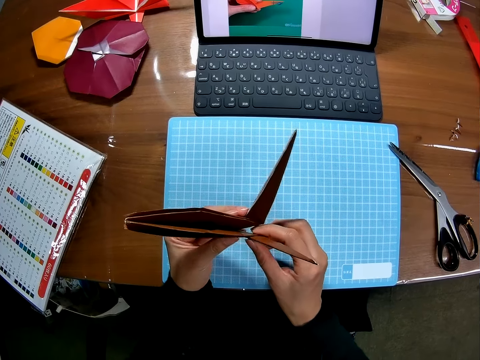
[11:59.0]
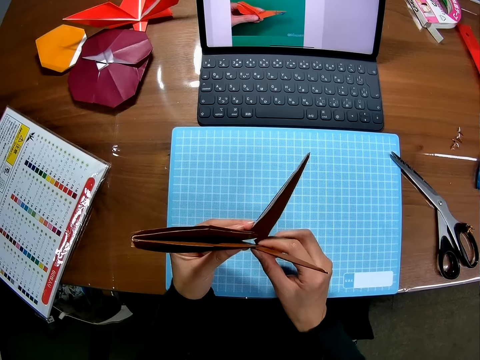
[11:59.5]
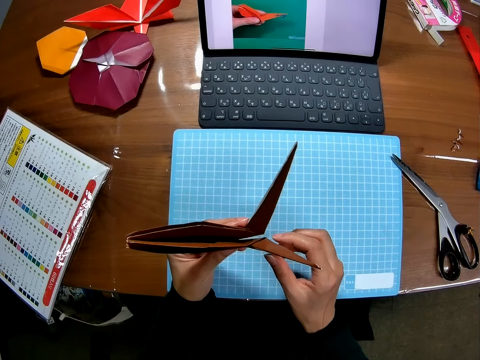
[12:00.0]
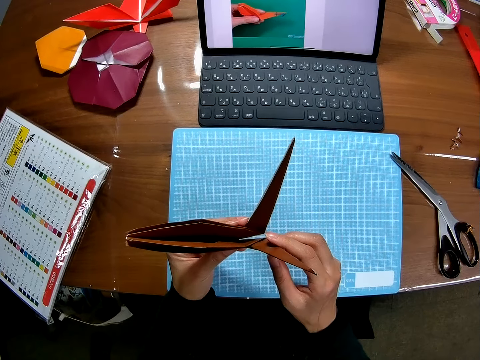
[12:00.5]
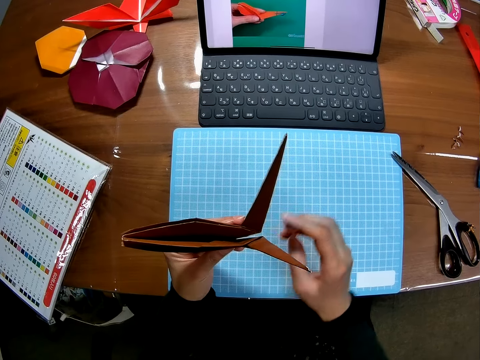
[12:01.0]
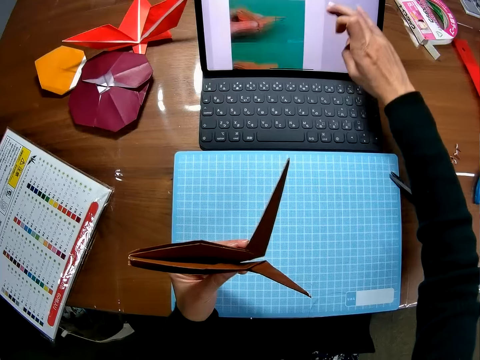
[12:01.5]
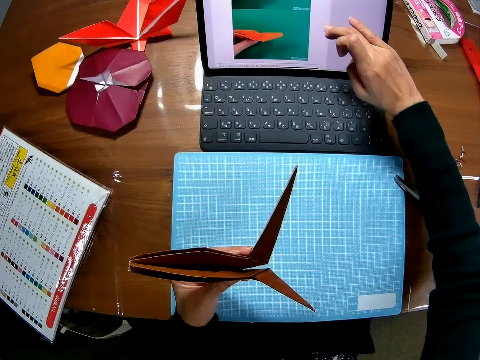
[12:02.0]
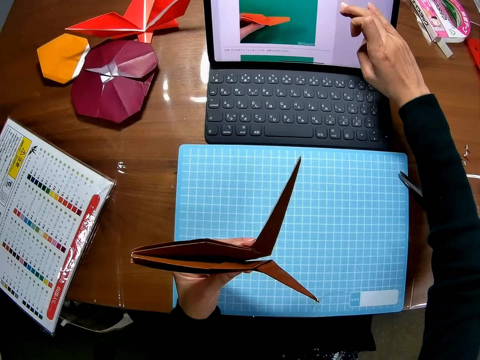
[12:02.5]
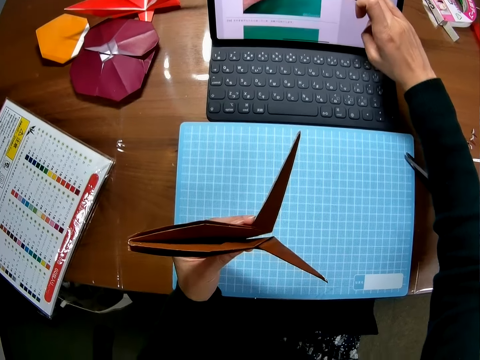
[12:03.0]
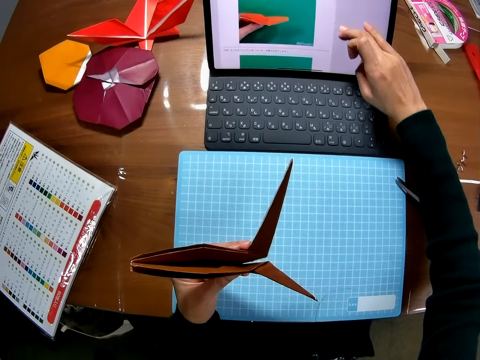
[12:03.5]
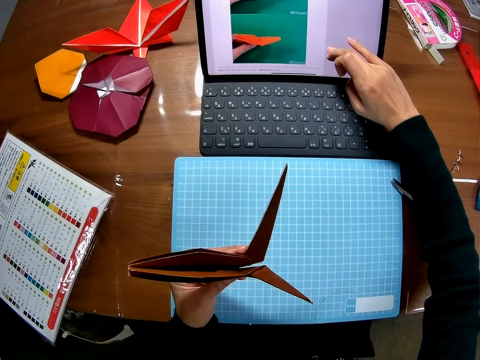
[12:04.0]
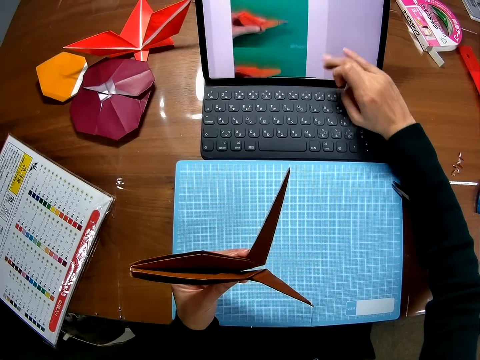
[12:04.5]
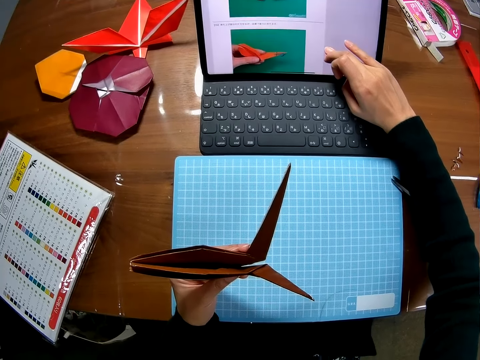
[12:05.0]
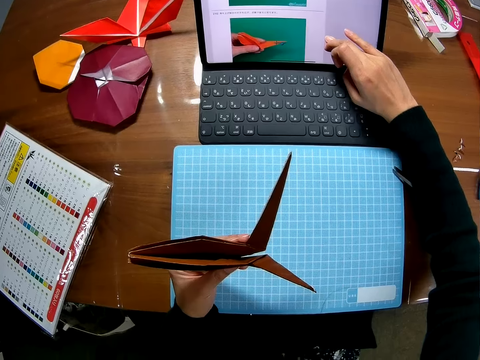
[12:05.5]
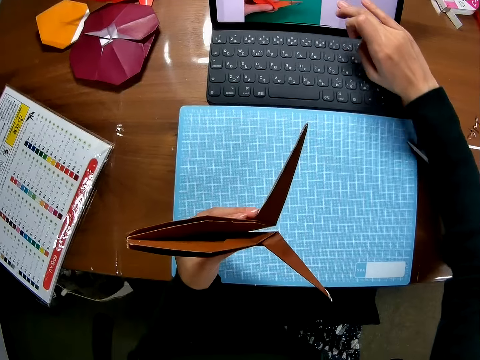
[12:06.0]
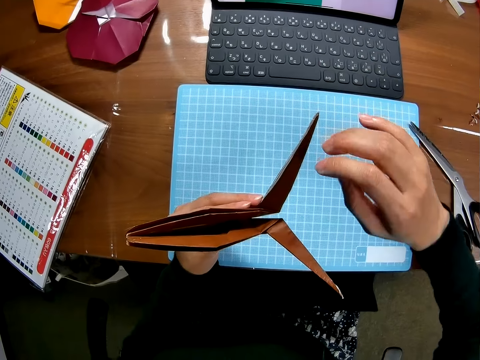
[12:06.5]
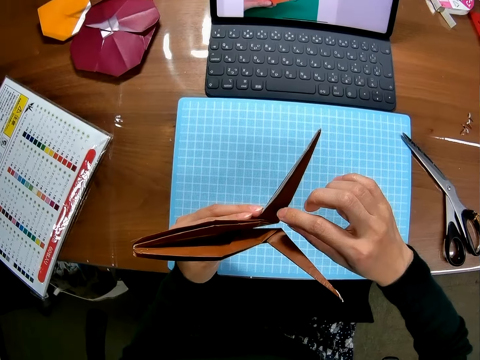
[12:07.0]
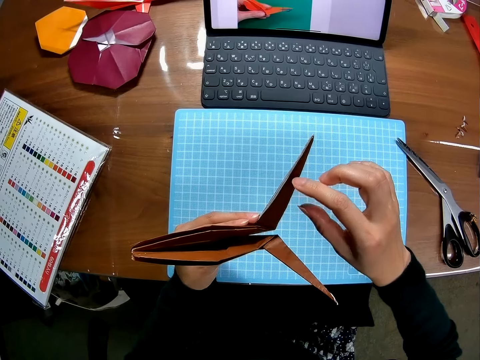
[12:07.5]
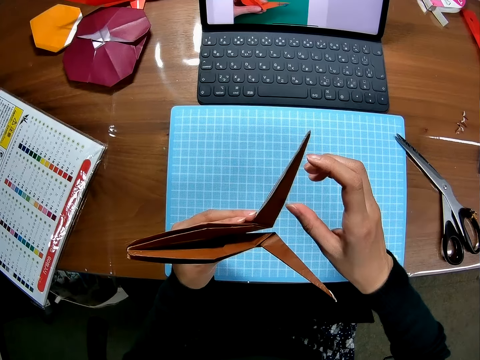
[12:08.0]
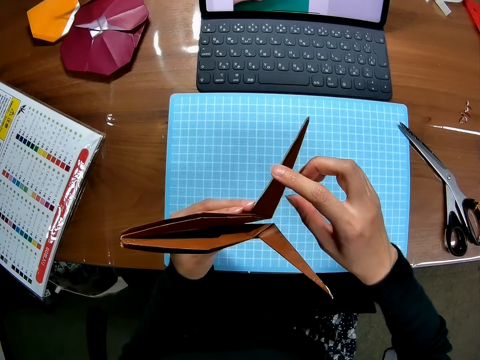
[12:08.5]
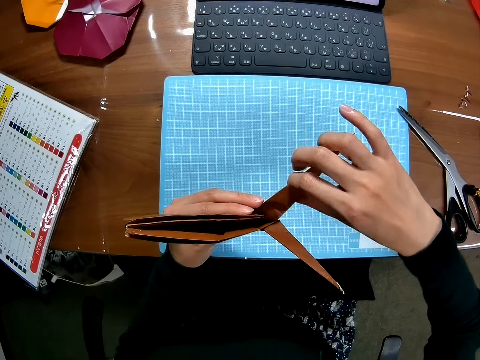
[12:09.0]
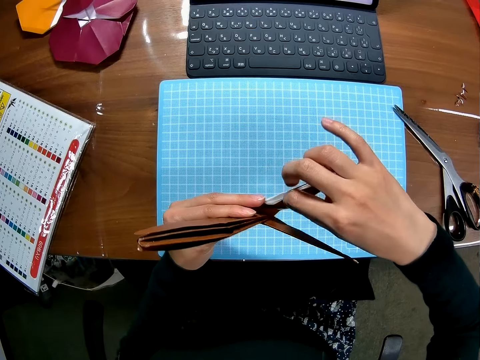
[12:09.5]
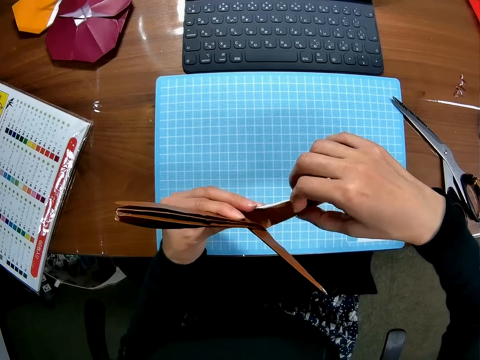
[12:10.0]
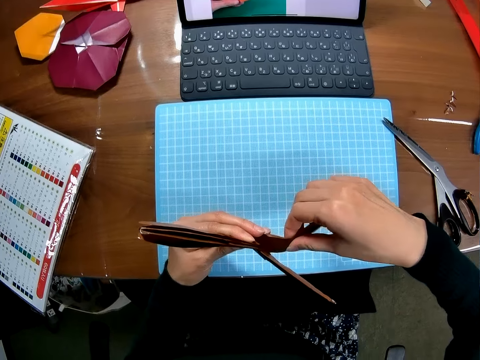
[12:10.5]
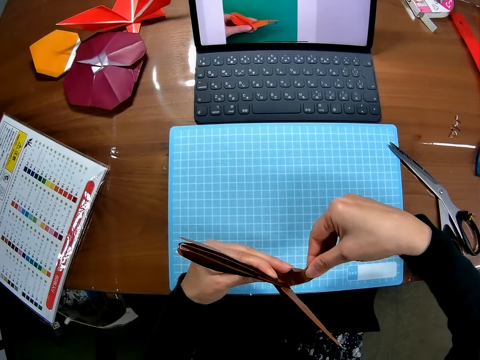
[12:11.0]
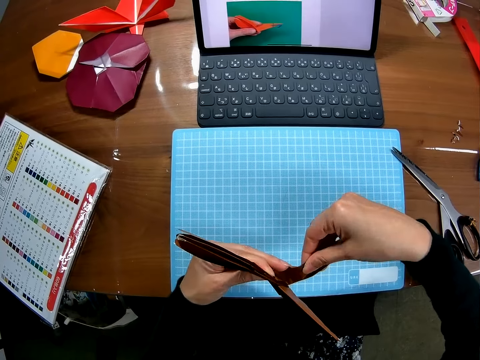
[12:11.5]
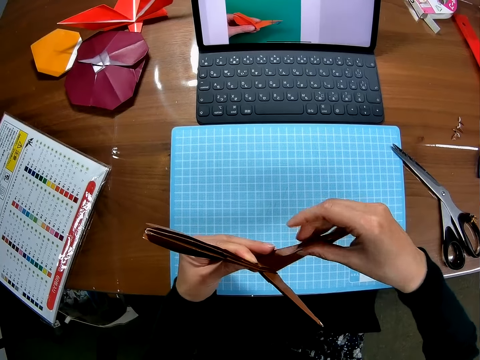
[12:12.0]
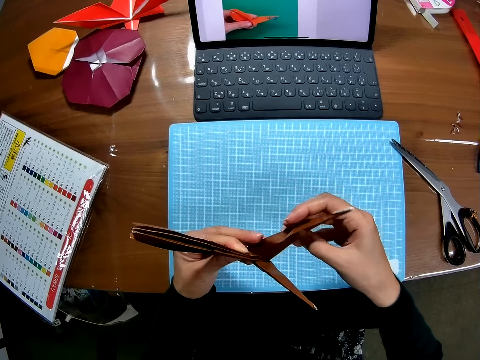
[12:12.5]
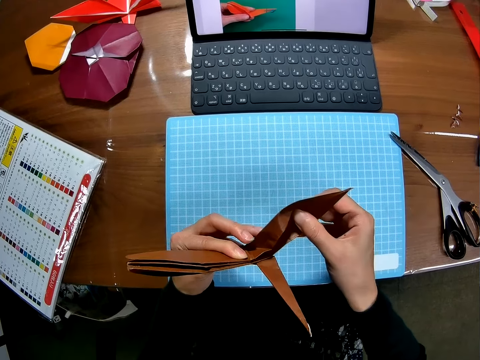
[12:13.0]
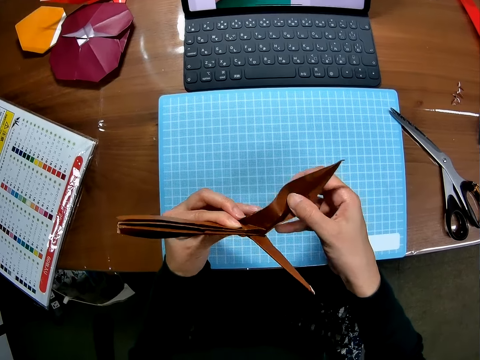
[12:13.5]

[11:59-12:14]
The camera wearer looks at the laptop. She operates the laptop with her right hand on the screen. She folds the piece of paper with her right hand.

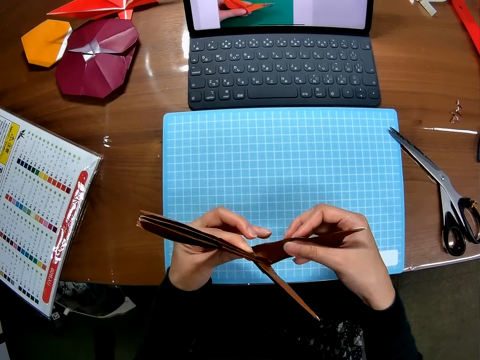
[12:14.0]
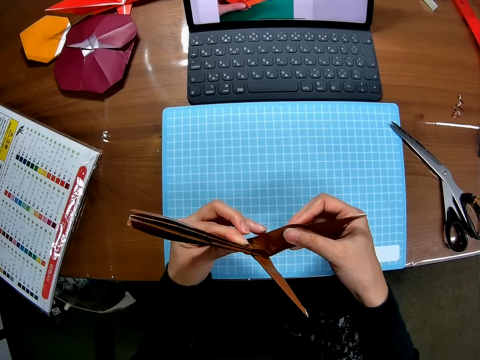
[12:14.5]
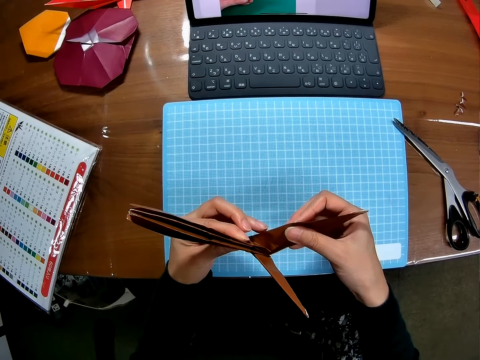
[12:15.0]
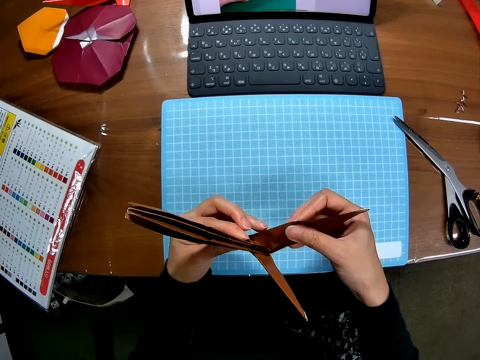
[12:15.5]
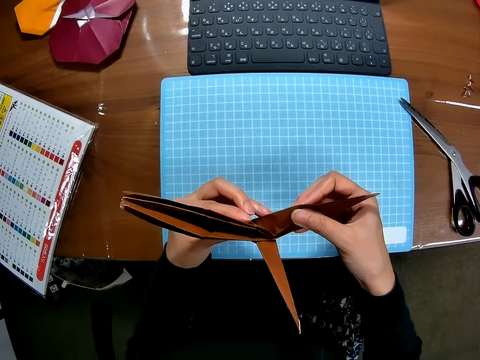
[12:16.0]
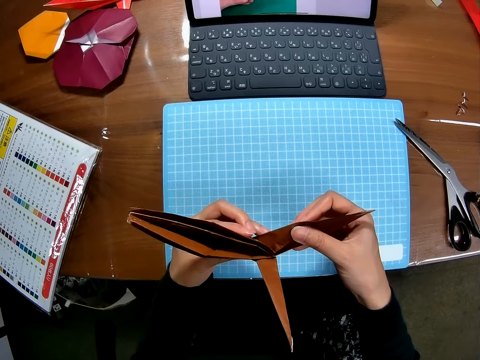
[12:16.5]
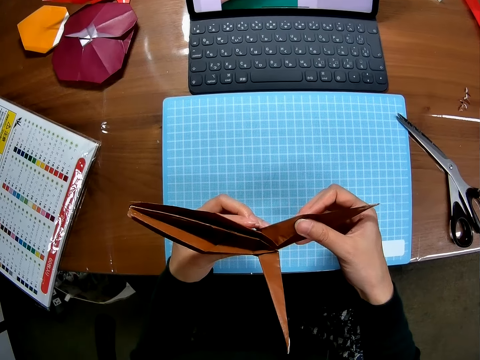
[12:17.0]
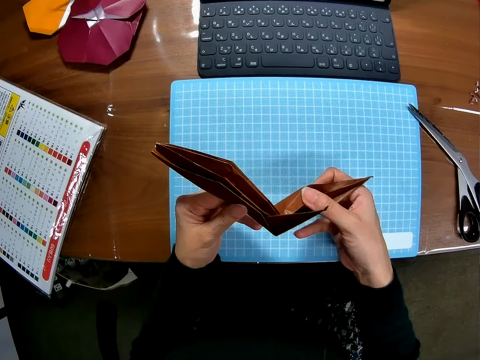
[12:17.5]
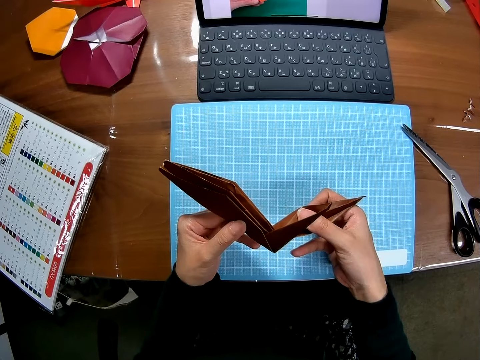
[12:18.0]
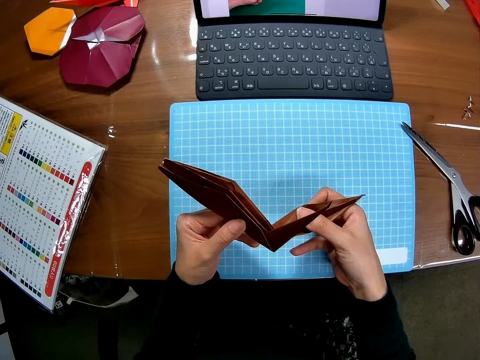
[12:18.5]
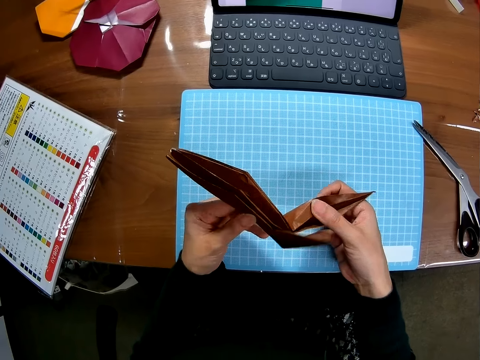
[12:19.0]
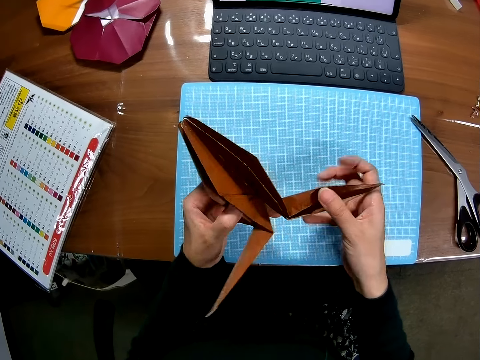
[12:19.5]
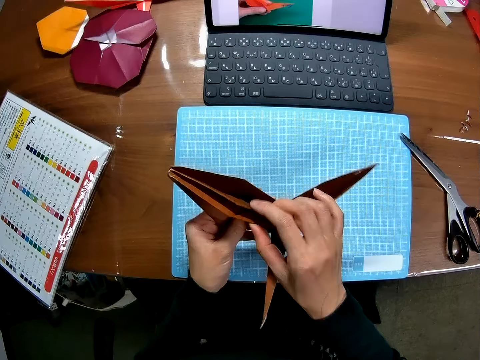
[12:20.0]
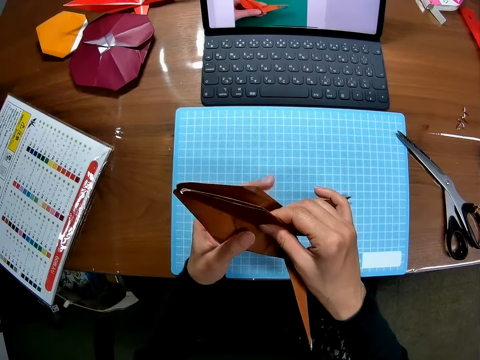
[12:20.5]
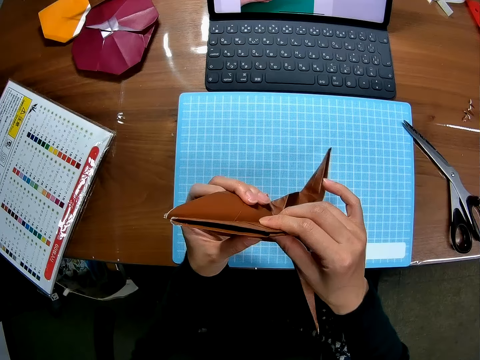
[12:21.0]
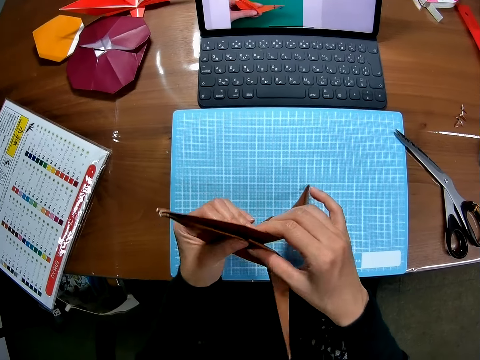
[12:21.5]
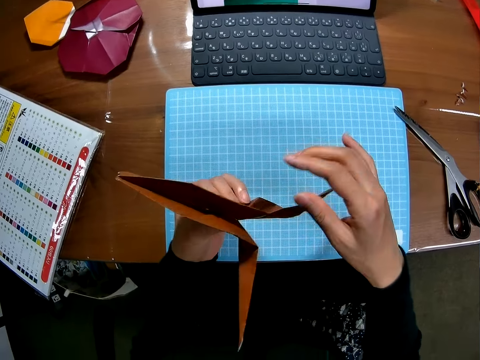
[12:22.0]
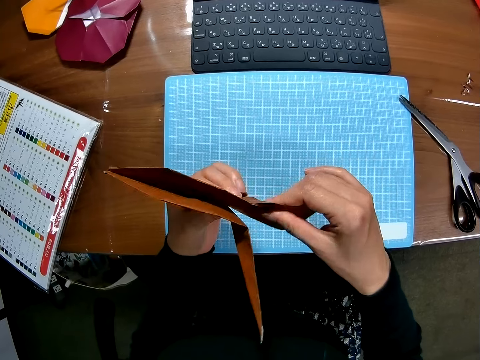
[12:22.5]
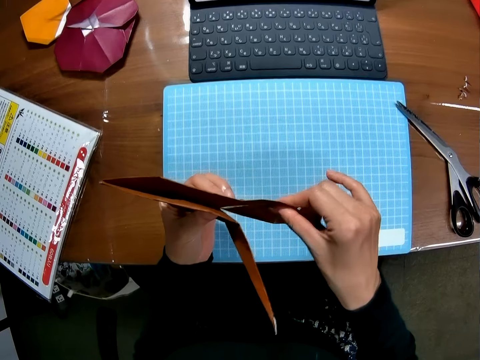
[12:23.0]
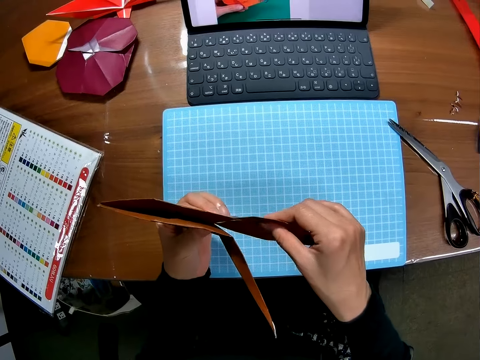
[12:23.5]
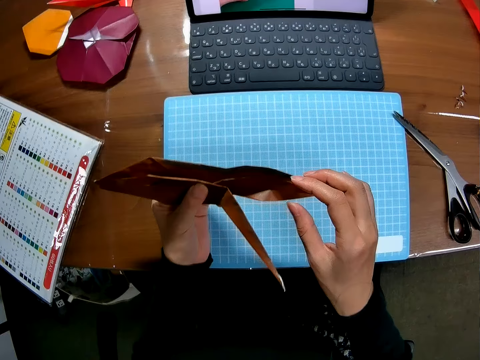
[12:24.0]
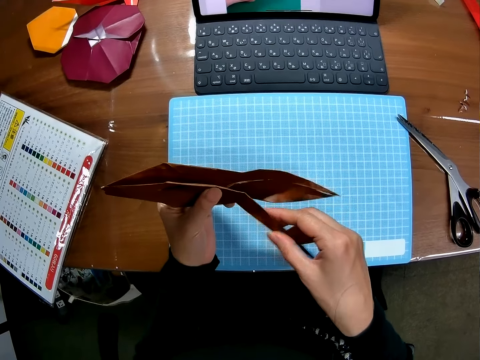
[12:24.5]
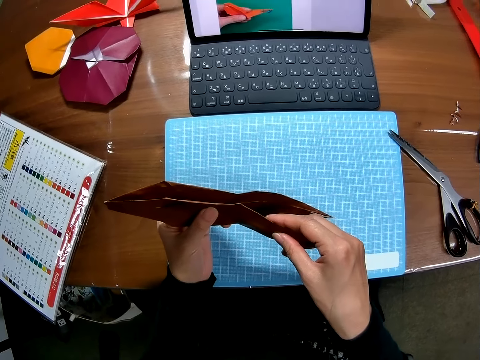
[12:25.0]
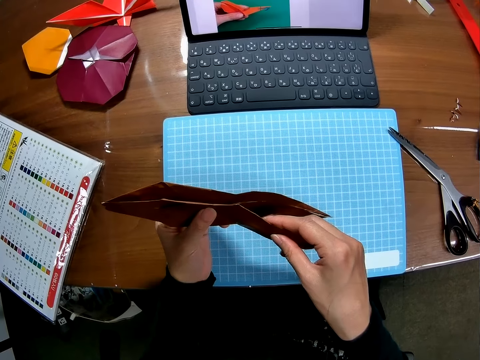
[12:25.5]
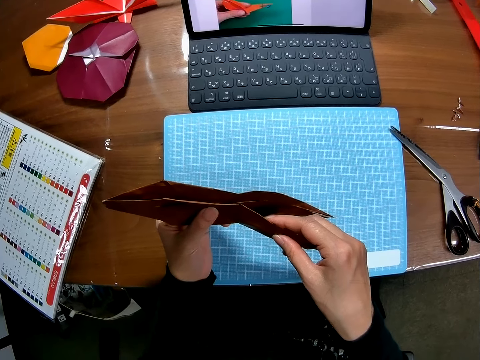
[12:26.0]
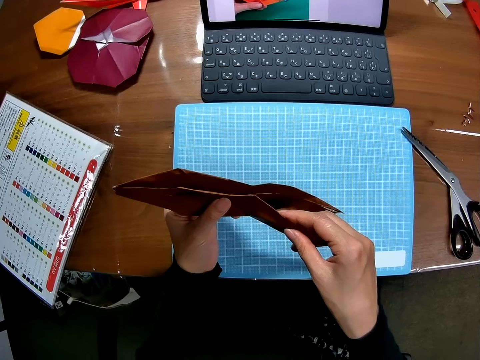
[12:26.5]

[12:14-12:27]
The camera wearer looks at the decoration. They fold the piece of paper with both hands.
